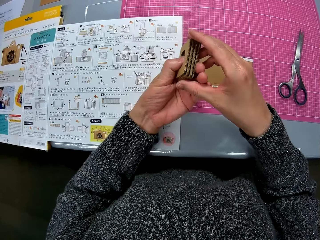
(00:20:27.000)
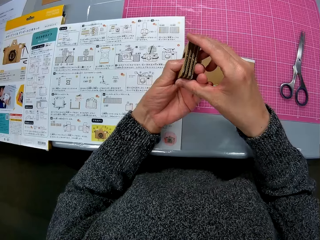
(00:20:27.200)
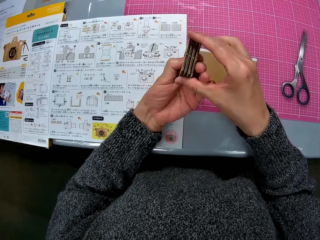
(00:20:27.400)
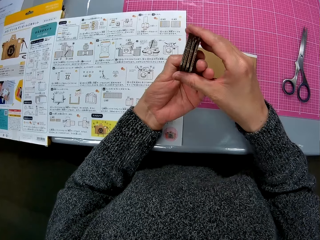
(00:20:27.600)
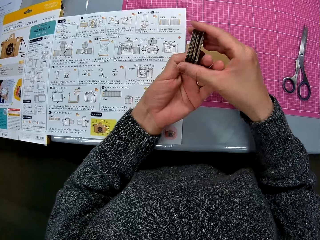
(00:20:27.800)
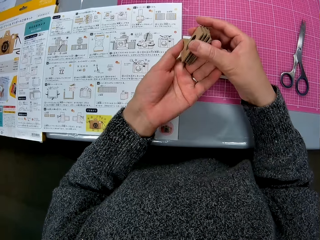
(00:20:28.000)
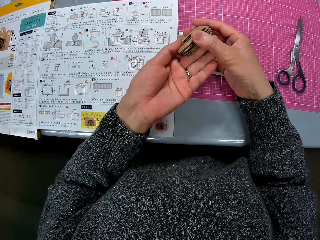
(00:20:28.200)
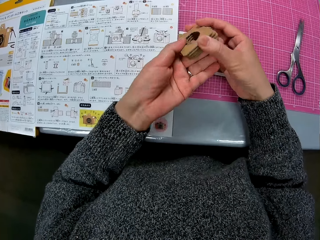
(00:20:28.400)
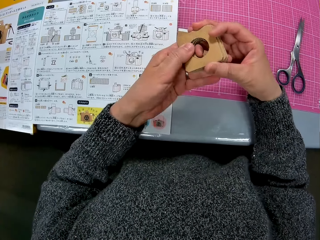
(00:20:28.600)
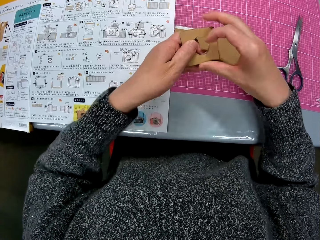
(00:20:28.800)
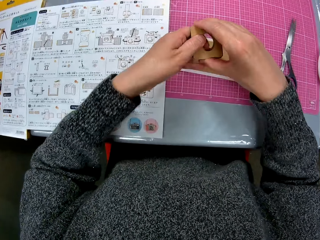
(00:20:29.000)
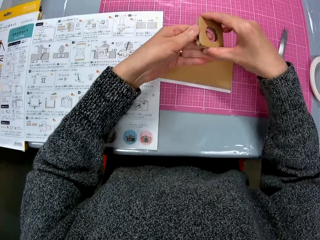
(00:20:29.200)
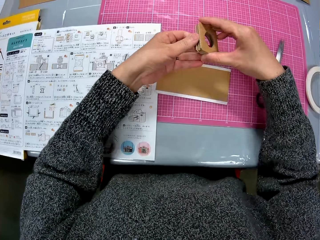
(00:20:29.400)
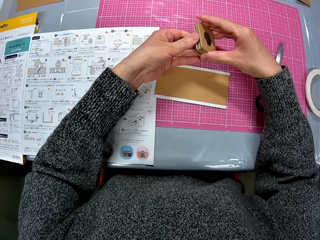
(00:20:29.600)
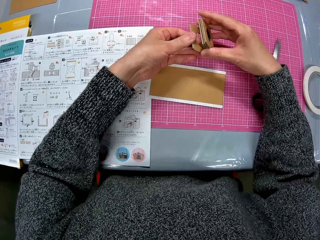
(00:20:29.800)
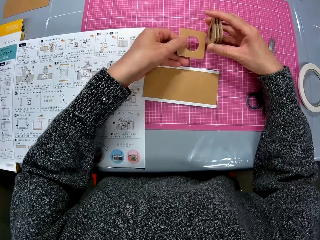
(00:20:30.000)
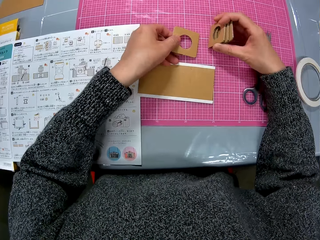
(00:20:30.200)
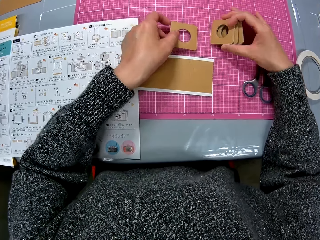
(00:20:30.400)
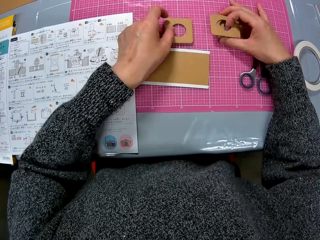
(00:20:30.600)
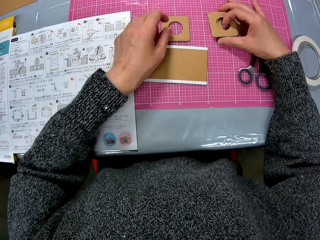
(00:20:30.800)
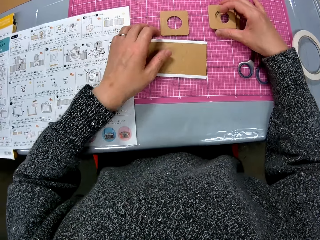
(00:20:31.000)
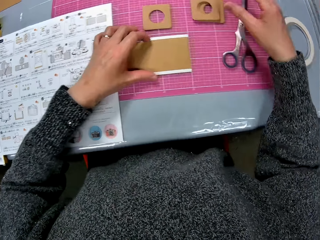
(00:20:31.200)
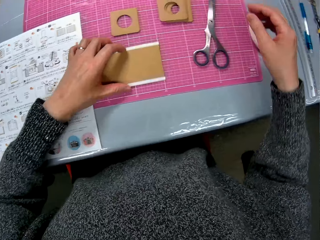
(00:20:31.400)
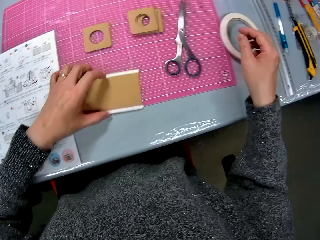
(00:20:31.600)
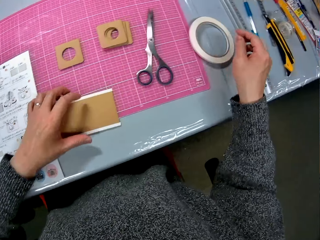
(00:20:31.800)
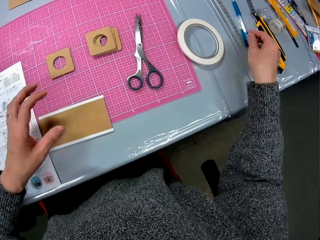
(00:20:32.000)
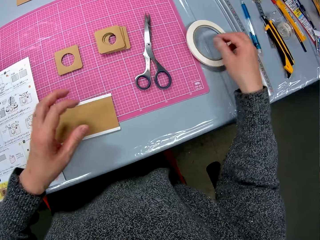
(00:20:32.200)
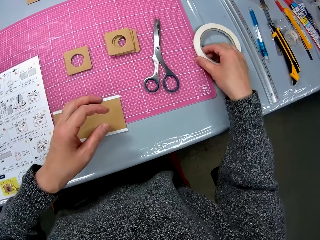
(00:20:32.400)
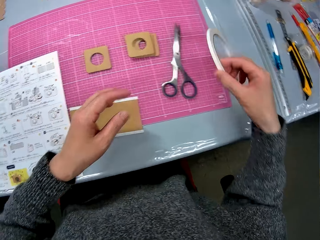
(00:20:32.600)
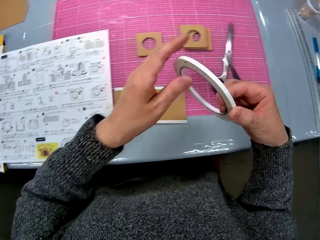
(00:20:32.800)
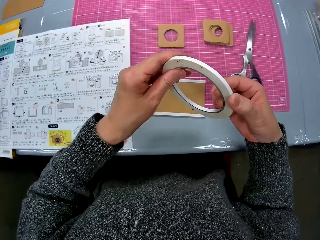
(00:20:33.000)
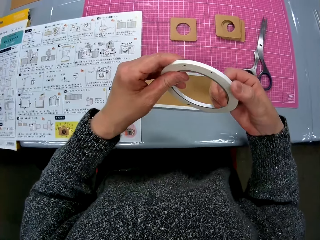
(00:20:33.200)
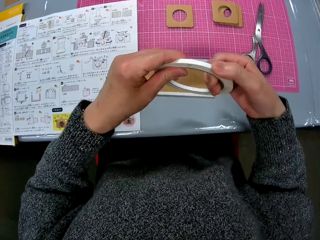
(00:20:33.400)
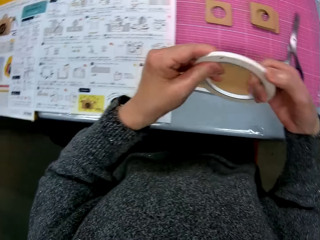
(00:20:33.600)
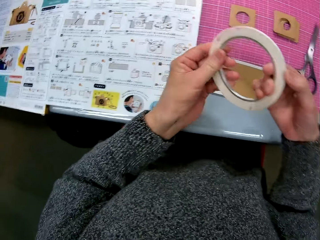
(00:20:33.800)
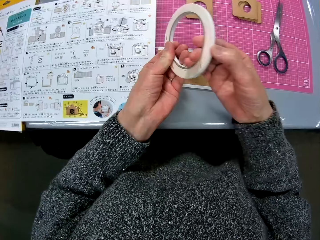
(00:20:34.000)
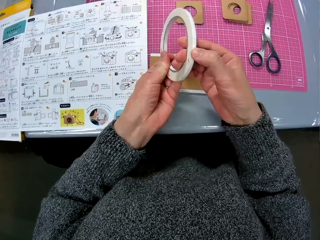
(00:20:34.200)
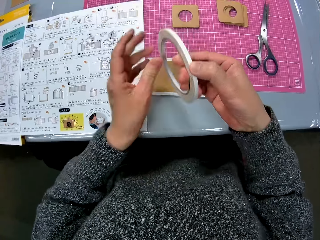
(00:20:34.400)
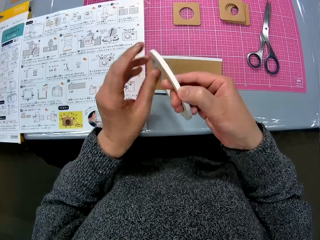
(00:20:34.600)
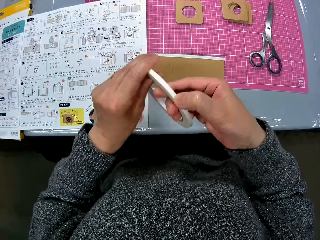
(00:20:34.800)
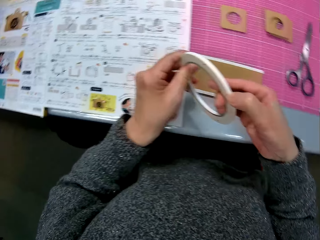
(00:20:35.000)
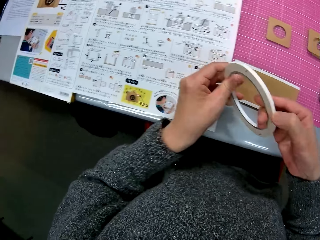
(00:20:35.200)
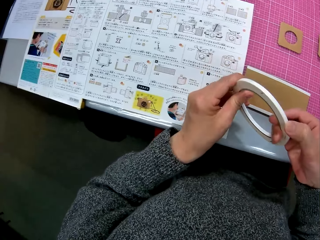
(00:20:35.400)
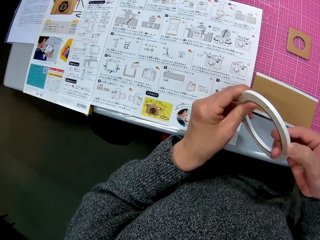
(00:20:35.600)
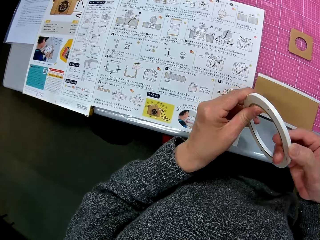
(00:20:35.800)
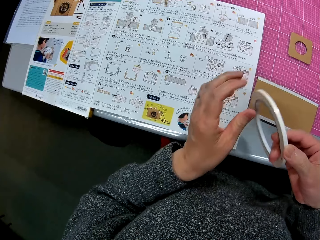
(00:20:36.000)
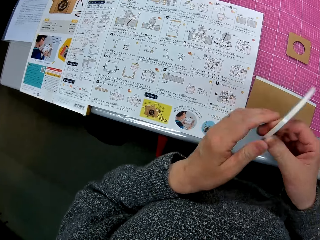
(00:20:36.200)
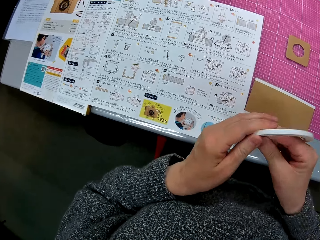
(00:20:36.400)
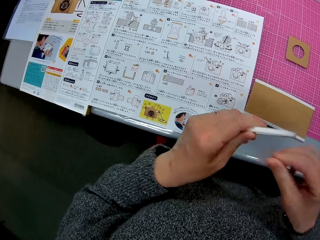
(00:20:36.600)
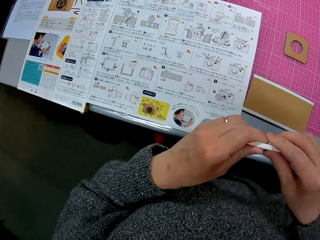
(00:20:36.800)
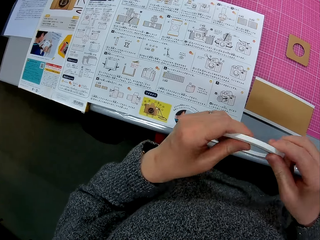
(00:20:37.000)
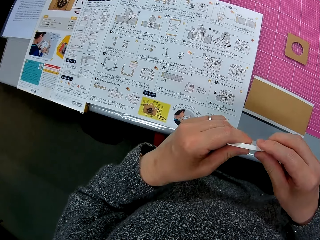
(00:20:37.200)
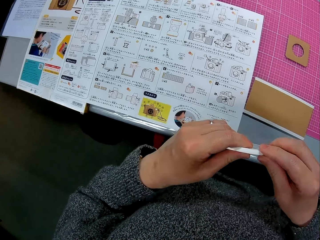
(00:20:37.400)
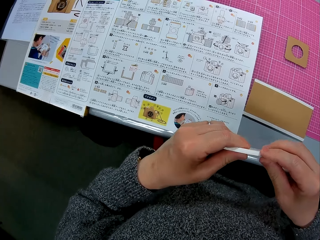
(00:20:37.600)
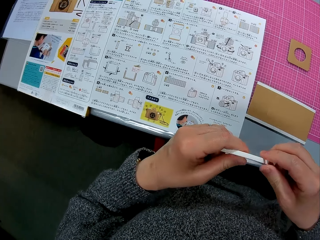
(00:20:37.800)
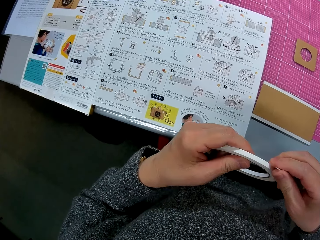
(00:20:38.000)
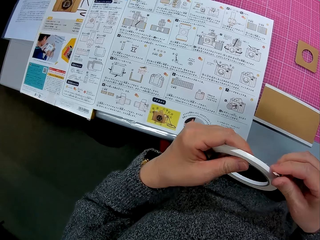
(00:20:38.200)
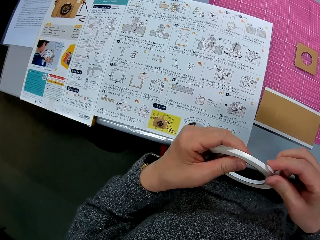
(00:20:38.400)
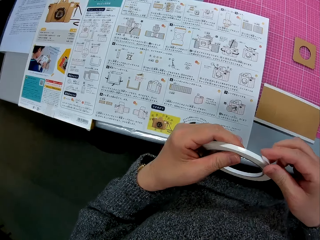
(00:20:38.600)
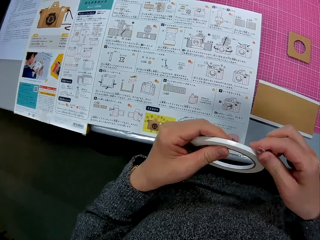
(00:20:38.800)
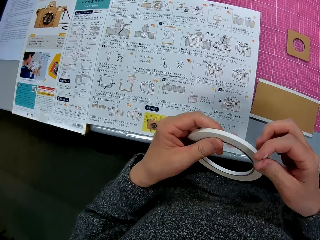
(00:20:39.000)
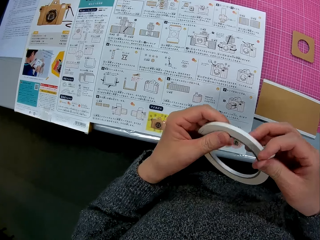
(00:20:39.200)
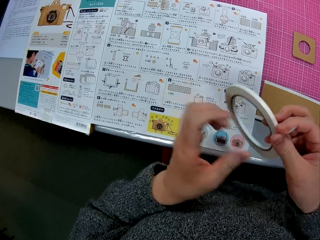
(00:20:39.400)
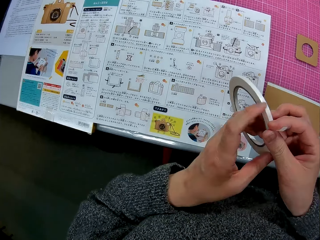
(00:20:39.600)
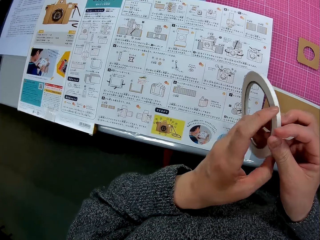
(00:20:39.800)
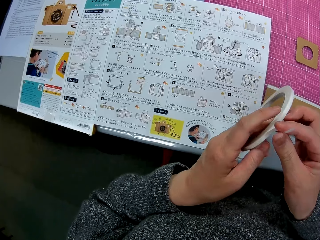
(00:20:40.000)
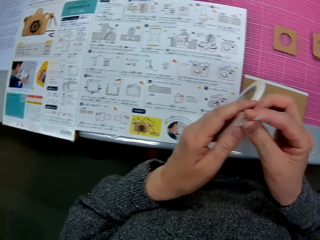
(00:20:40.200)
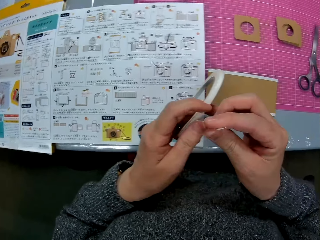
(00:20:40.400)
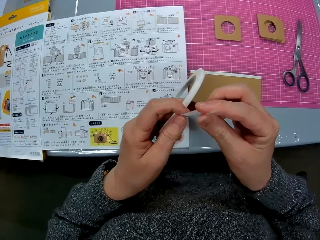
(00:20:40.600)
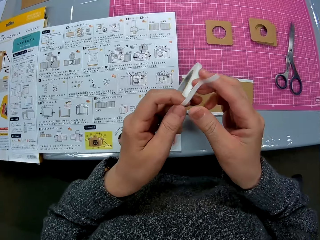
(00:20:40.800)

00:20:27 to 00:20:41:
The camera wearer places the cardboard pieces or folded crafting paper on the sheet. They move the crafting paper. They pick up a cello tape or masking tape from the table. They rotate the masking tape, turn the masking tape, and rotate the masking tape. They unroll the masking tape. They read the manual.

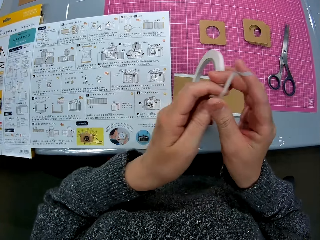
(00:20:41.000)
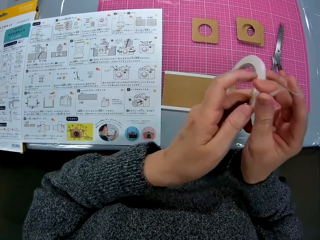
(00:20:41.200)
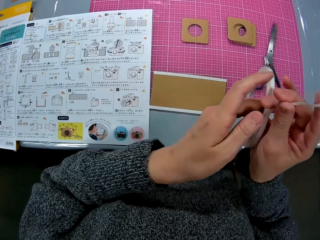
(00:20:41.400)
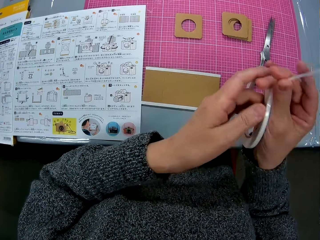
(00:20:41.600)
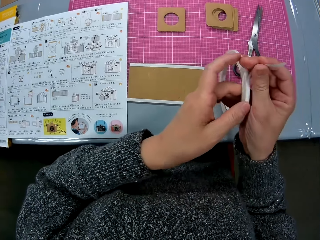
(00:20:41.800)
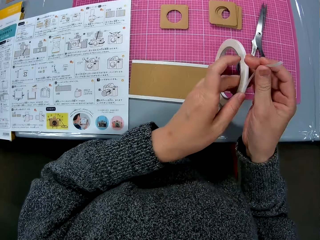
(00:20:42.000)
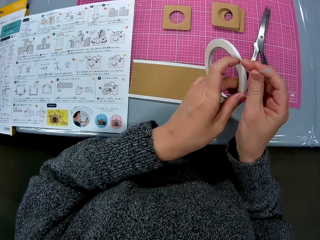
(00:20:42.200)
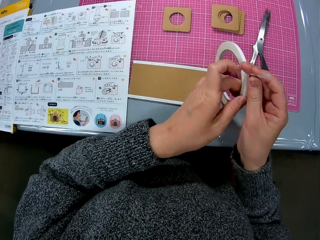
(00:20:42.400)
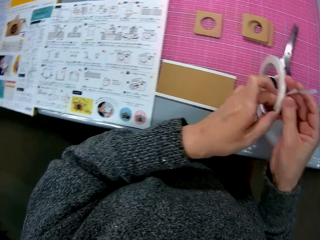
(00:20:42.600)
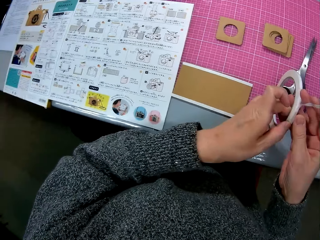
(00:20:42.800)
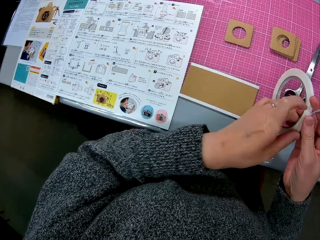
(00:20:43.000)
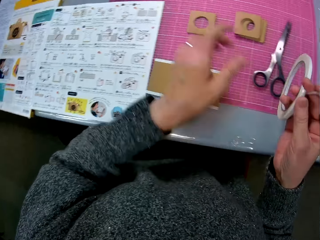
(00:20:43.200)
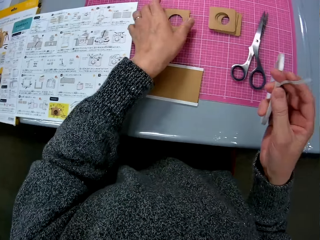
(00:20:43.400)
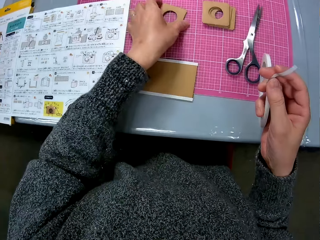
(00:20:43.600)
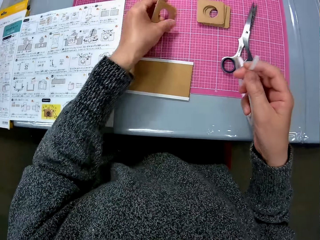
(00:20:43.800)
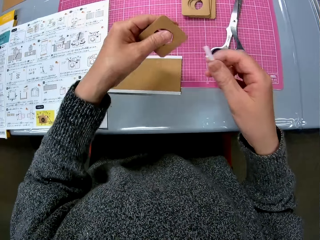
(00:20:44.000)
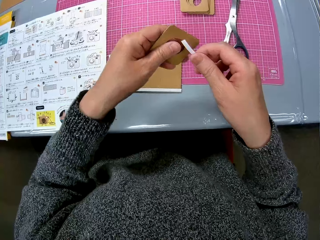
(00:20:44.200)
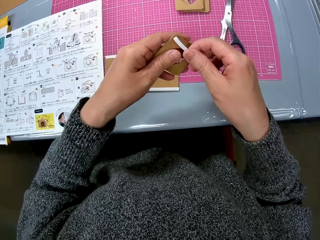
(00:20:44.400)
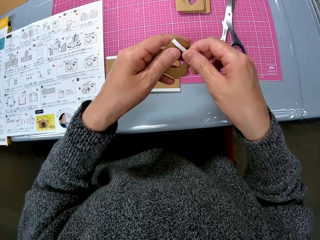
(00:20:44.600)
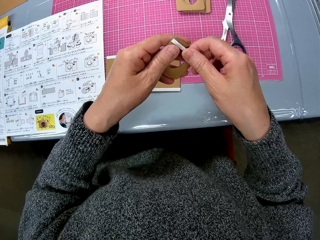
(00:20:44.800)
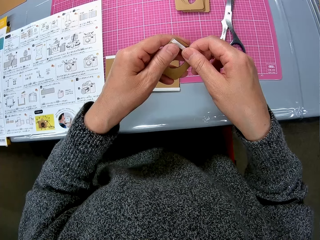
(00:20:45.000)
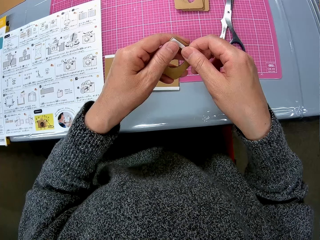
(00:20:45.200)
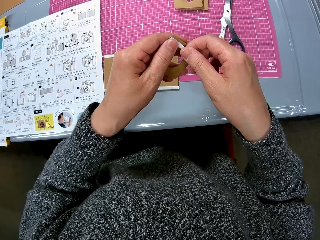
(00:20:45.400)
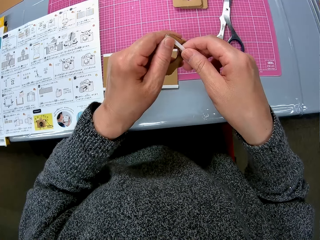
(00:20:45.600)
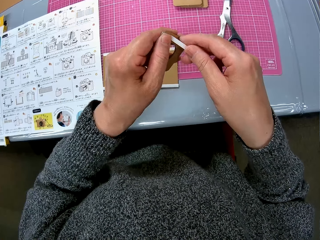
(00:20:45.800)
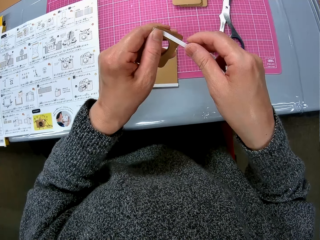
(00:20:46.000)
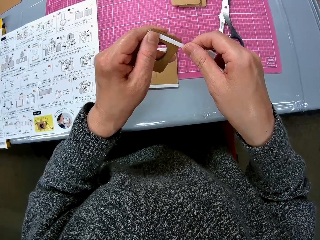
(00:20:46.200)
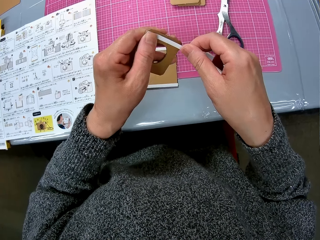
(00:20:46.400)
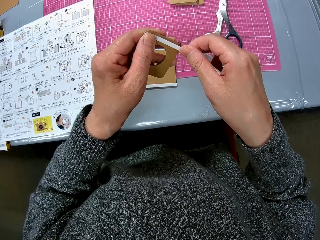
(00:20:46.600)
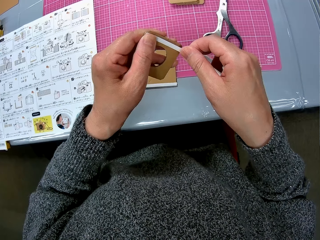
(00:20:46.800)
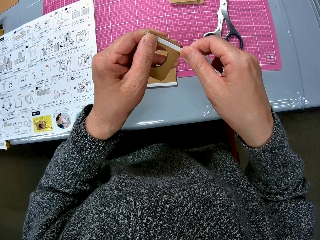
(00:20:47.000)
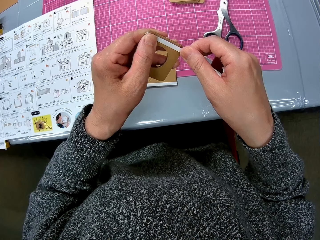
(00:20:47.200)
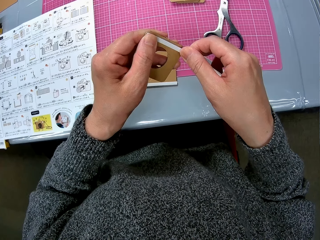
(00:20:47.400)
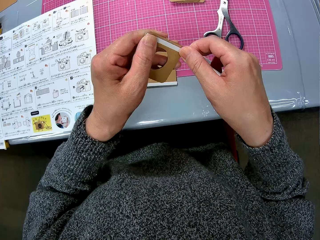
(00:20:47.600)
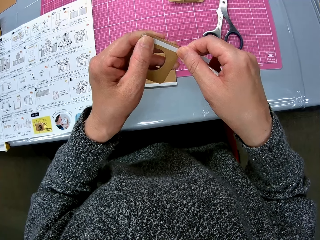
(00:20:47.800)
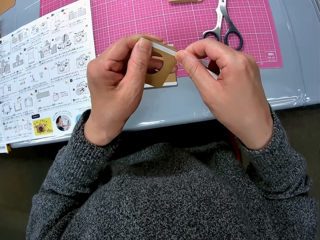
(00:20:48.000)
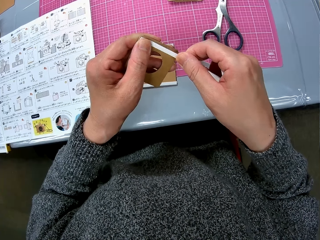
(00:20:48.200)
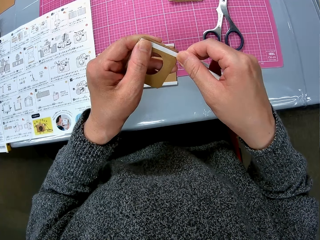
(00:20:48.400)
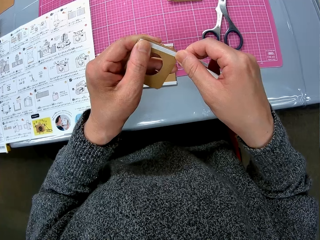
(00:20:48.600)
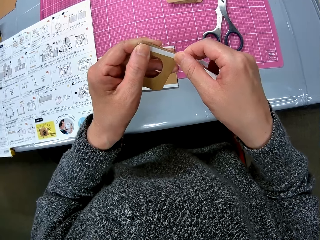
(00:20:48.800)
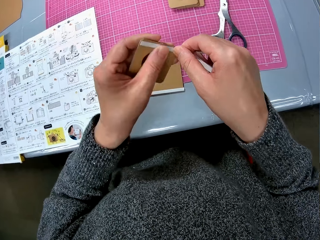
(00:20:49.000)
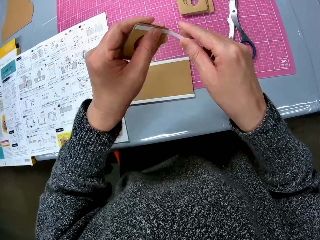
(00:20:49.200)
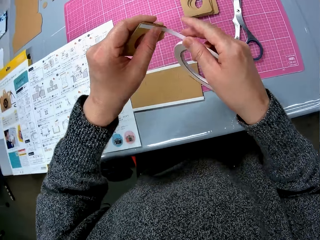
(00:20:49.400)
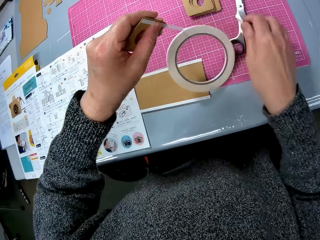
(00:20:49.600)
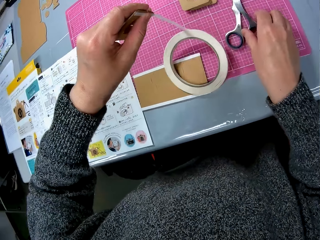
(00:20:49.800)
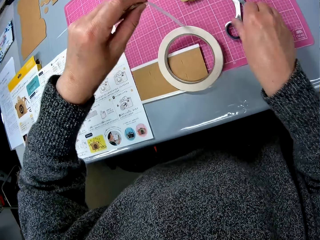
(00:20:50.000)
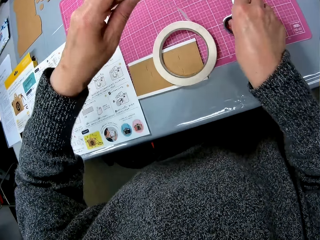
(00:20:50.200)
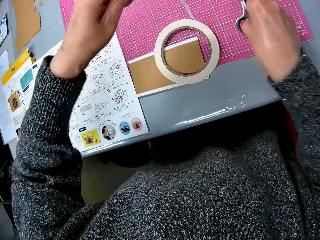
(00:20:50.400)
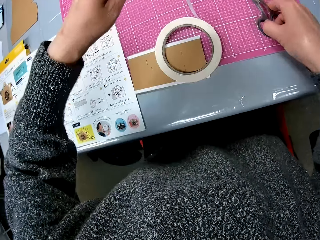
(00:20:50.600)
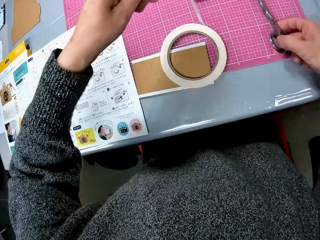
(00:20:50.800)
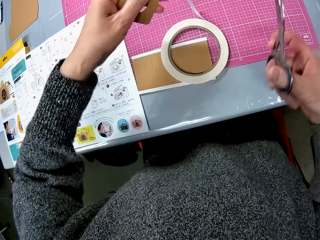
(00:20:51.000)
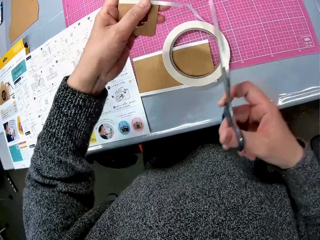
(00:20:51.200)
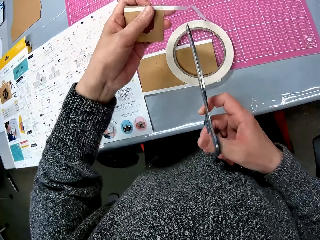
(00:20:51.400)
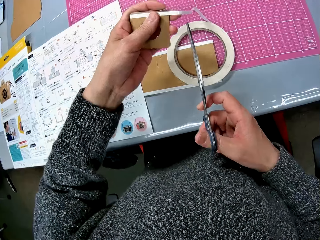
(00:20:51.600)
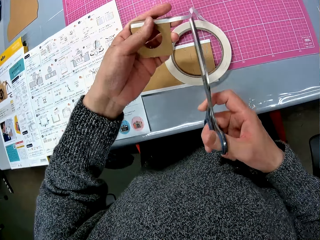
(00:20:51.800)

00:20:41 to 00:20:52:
The camera wearer unrolls the masking tape. They pick the crafting paper. They place the cello tape or sticker to one of the cardboard pieces. They leave the sticker. They unroll the masking tape. They pick up a scissors from the table.
